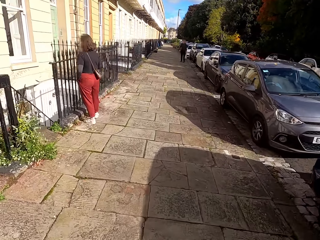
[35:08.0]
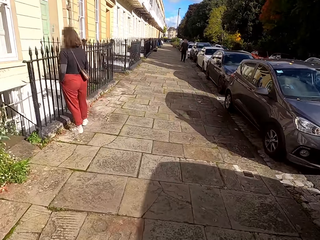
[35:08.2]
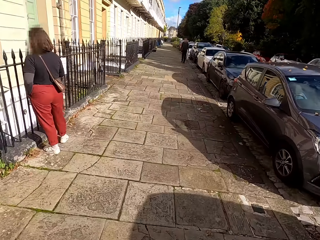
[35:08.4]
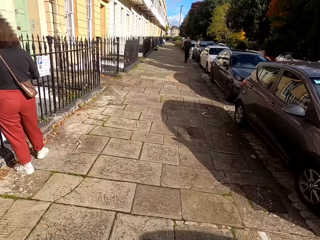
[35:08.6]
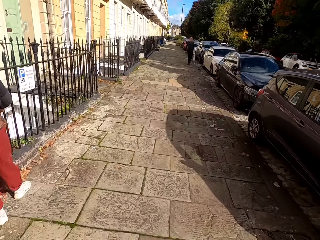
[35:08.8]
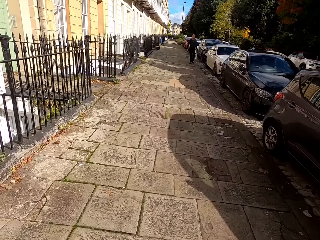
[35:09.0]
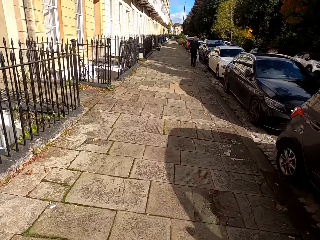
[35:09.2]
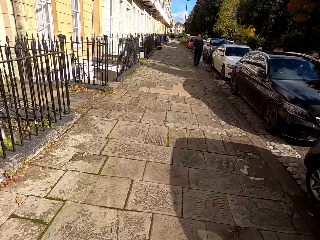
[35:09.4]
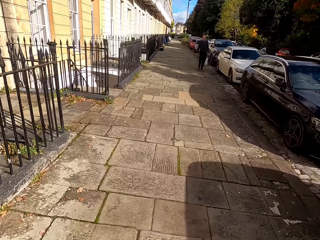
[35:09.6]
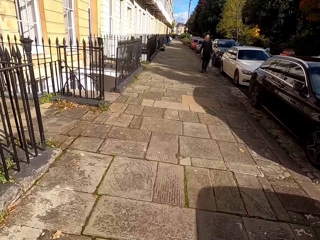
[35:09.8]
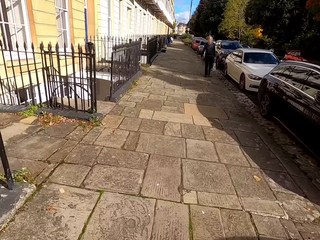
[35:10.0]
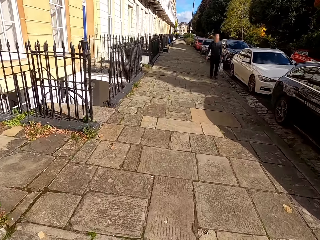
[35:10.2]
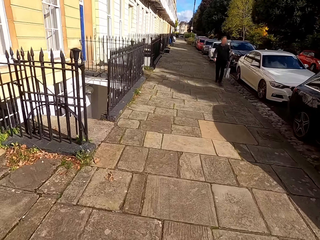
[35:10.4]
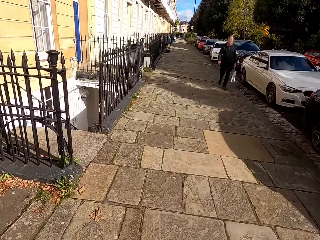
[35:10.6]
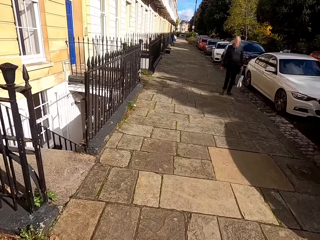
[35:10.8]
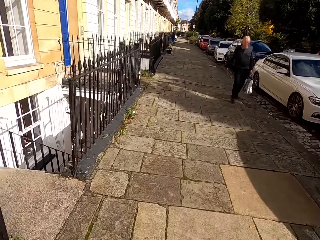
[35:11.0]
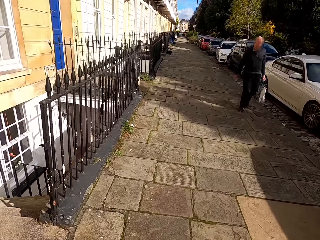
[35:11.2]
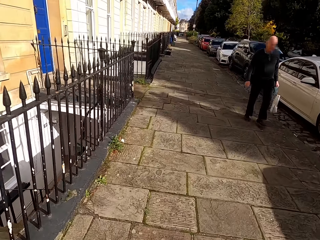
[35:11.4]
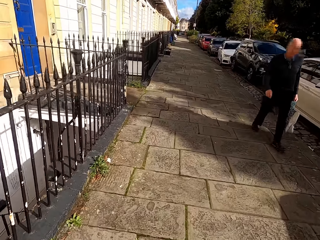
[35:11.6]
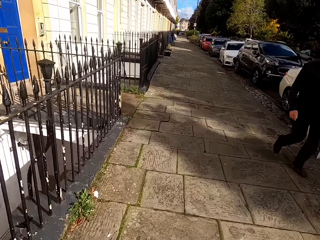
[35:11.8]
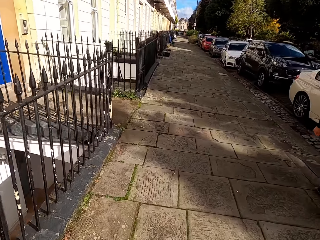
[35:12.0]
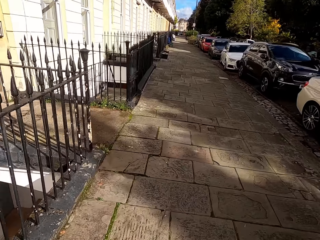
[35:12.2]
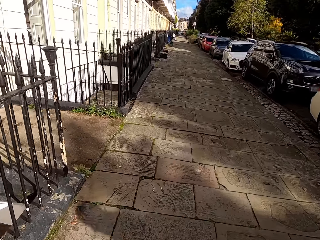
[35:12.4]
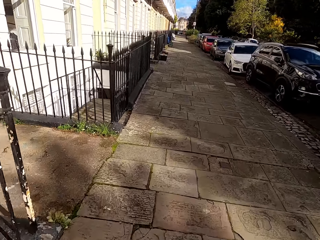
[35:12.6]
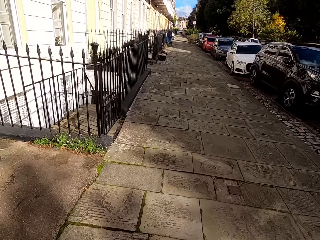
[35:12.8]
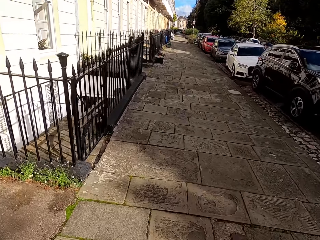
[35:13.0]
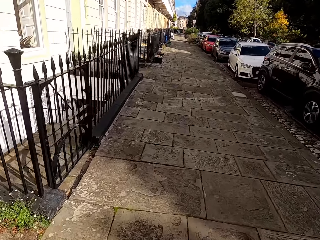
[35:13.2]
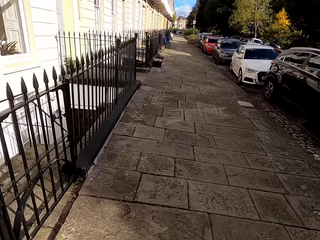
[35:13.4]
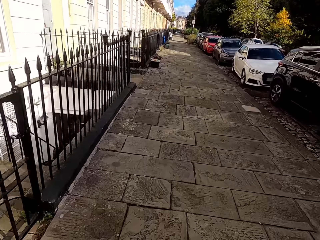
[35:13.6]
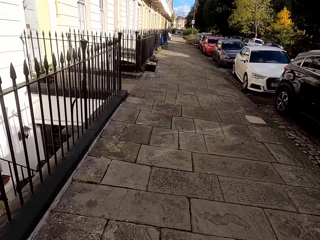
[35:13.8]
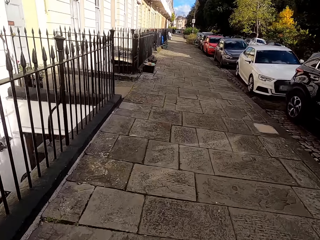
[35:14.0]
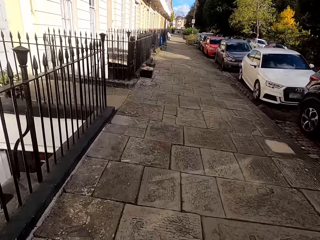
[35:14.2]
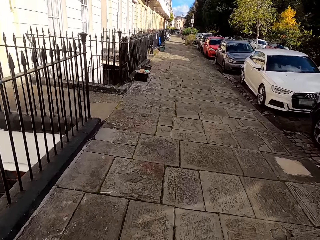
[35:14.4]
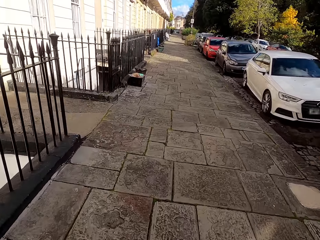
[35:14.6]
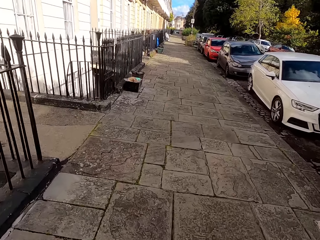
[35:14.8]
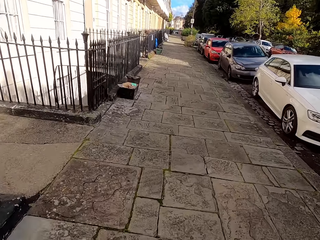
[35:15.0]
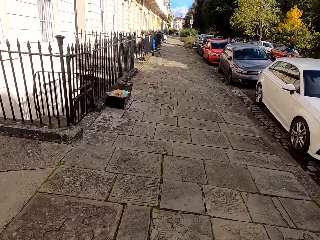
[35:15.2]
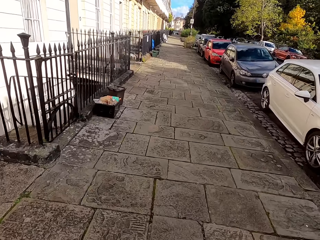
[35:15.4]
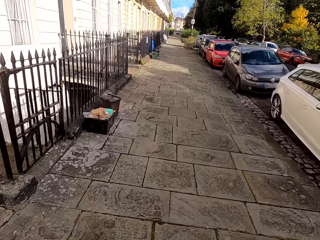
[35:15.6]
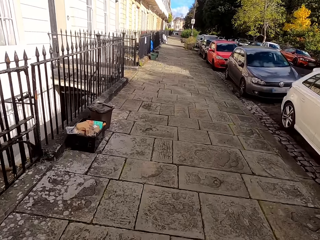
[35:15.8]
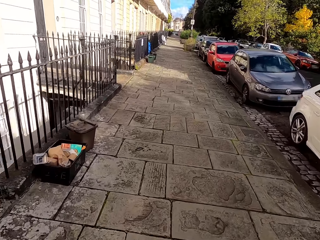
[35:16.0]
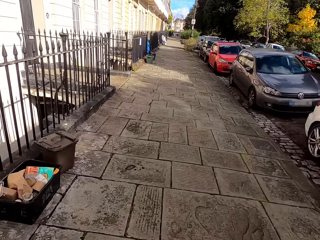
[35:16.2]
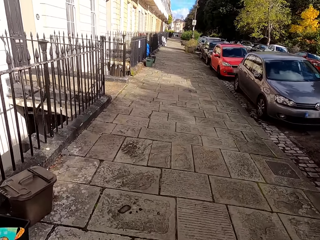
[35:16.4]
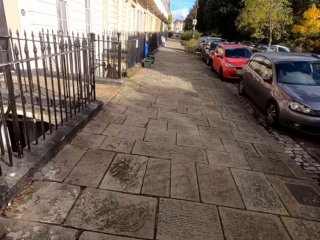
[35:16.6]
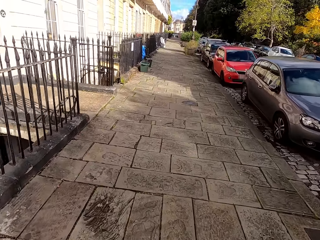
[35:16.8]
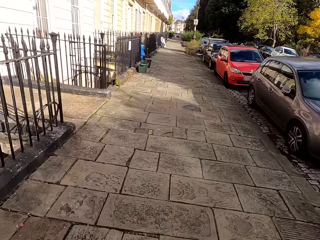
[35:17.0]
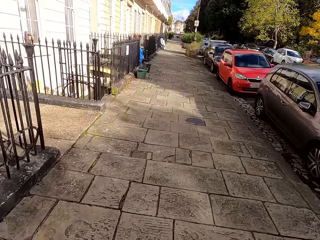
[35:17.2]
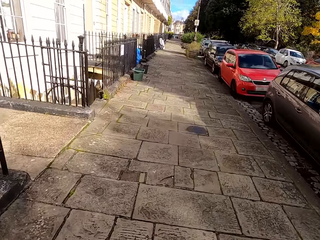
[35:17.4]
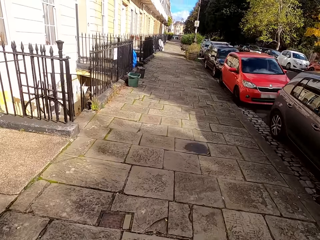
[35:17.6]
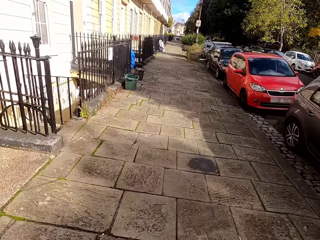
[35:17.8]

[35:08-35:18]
A lady stands in the fence. The camera wearer runs in the sidewalk. A man walks in the sidewalk. The camera wearer runs in the sidewalk.
